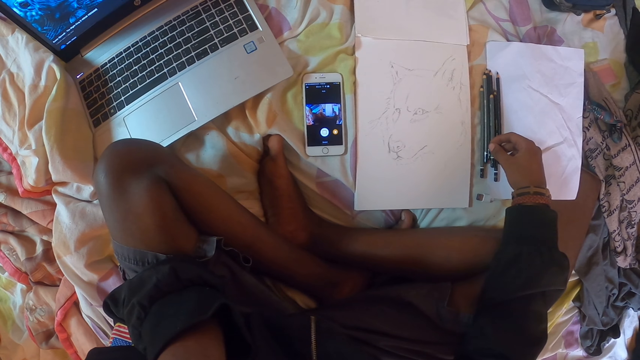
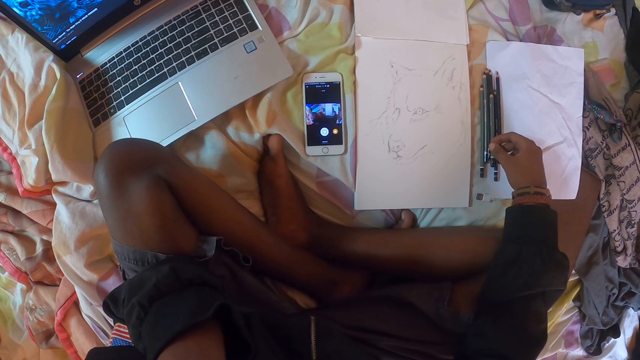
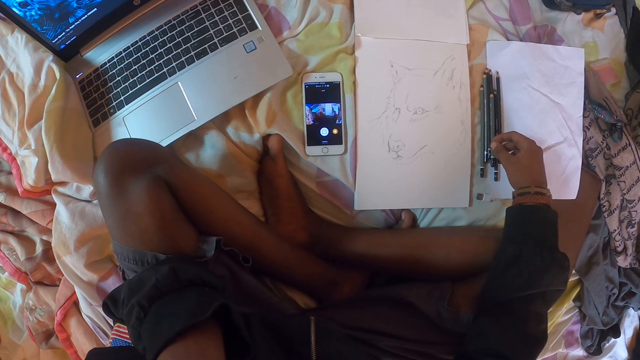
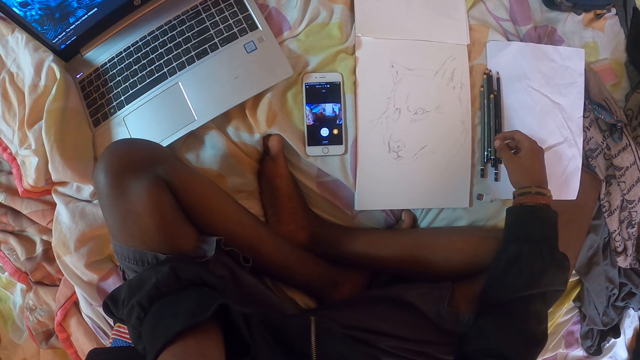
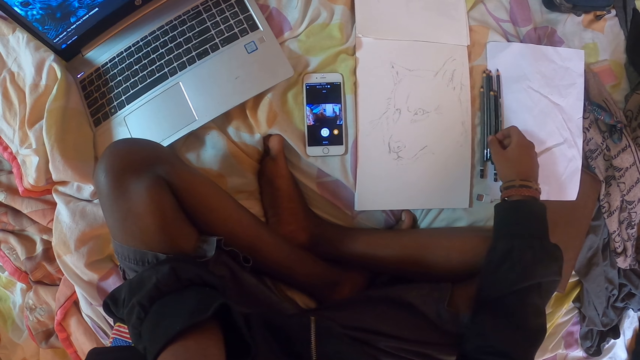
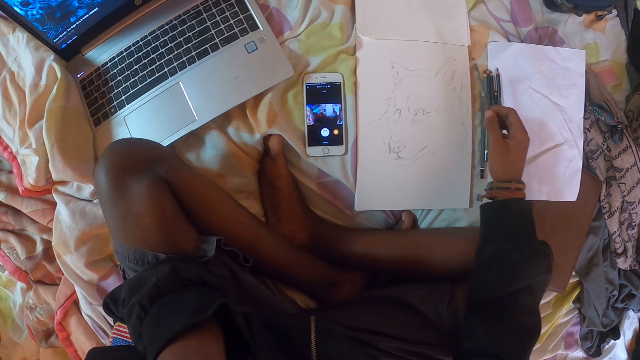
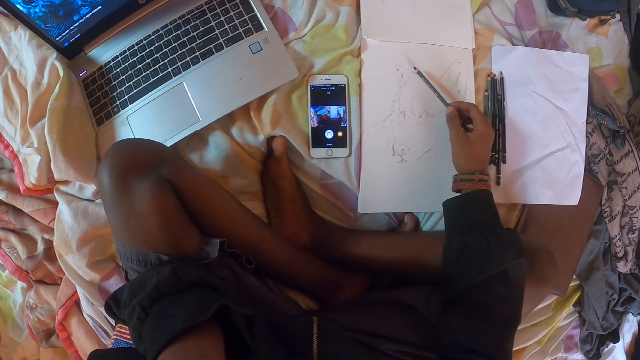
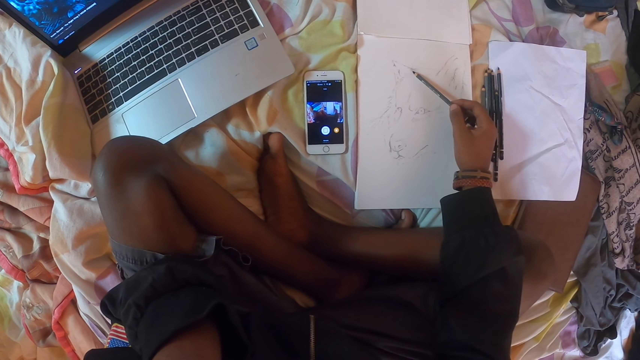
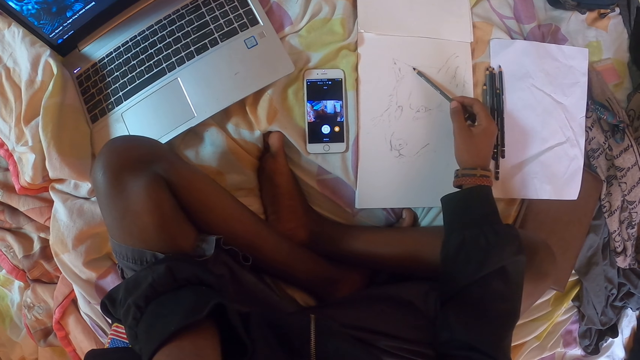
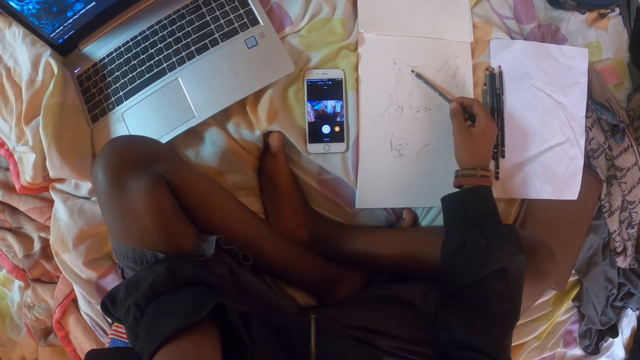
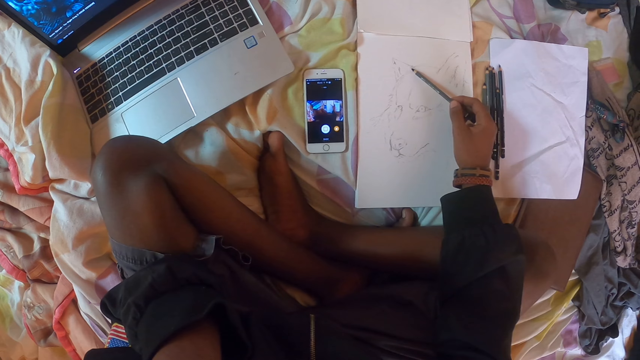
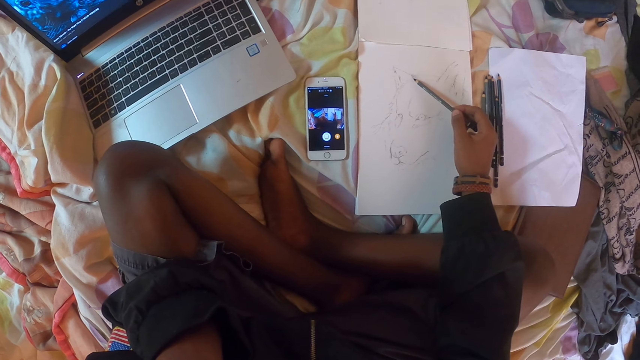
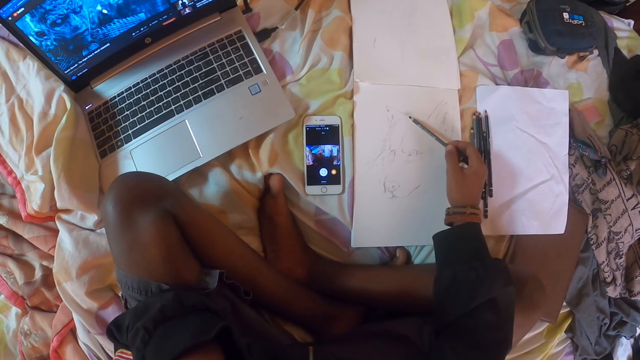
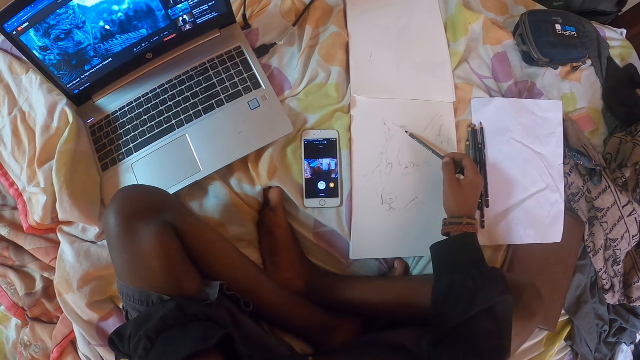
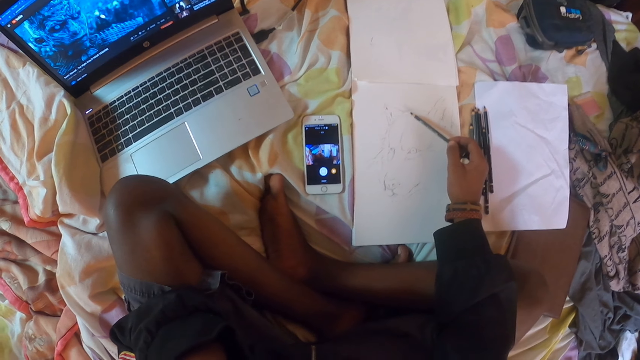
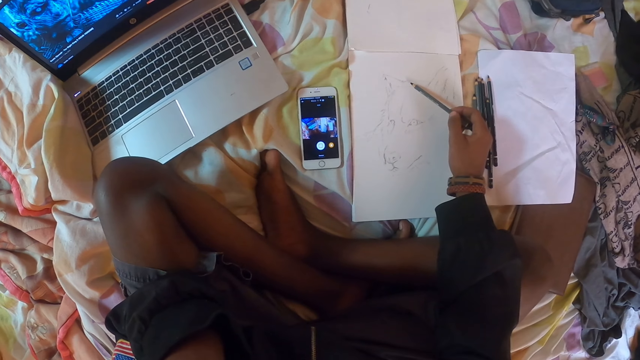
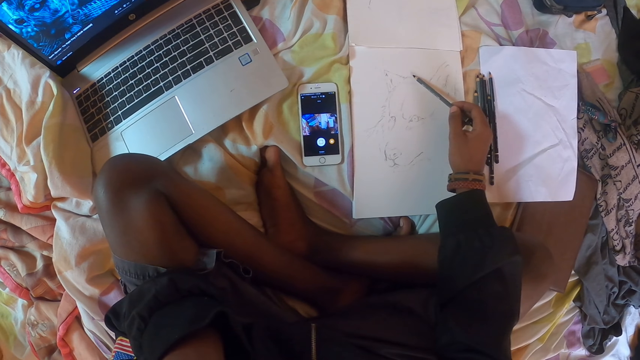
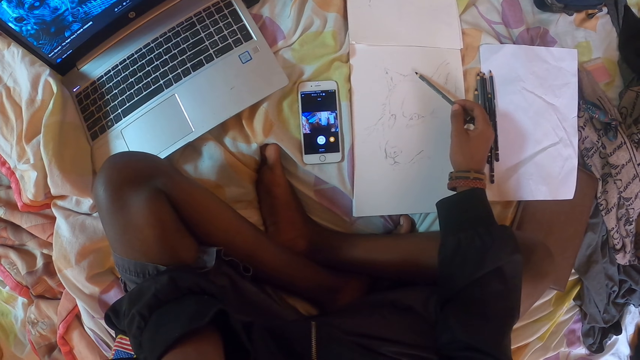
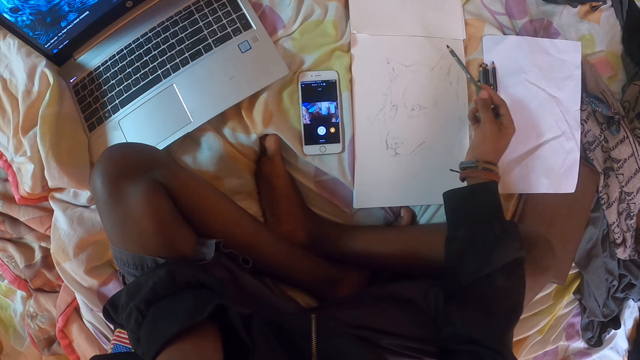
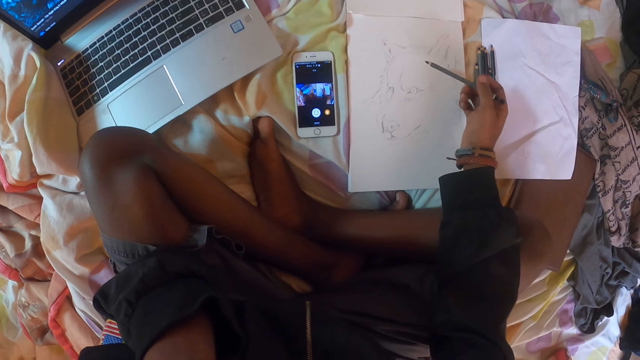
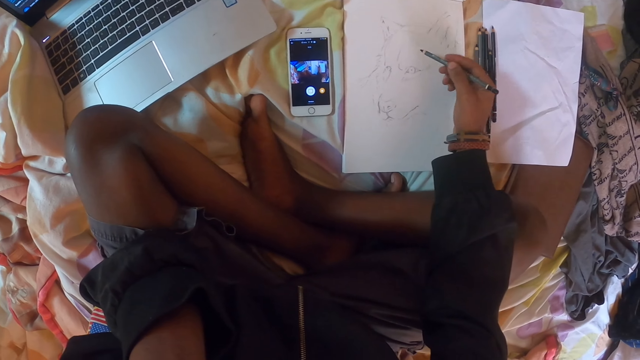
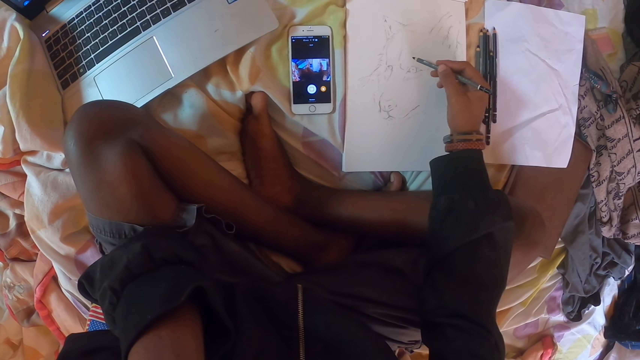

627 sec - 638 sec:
The camera wearer picks up a pencil from the paper with the right hand. They draw on a drawing book with the pencil.

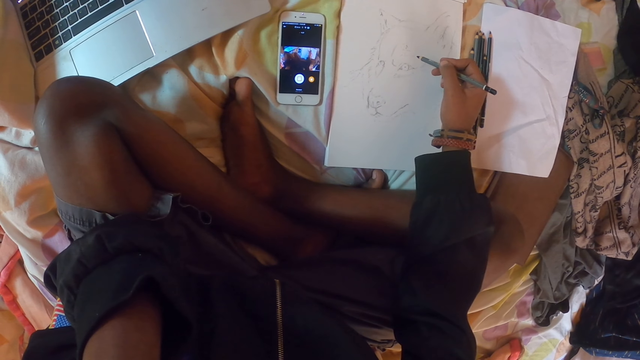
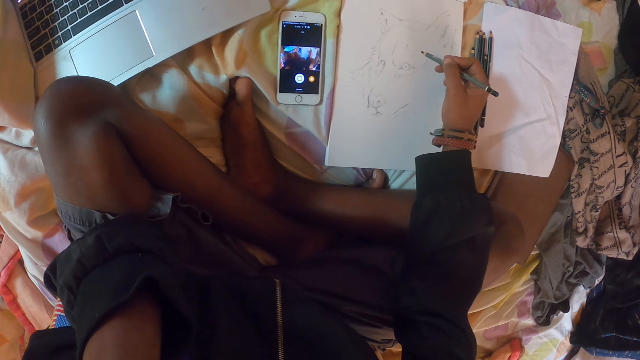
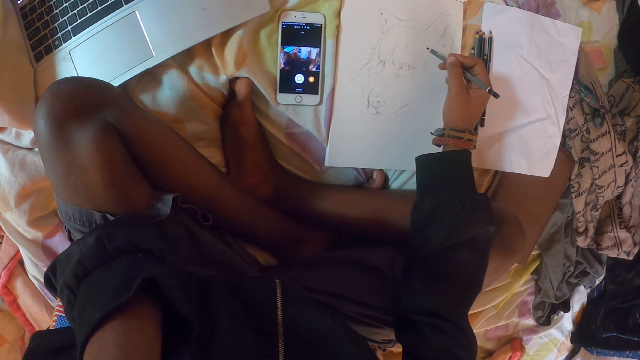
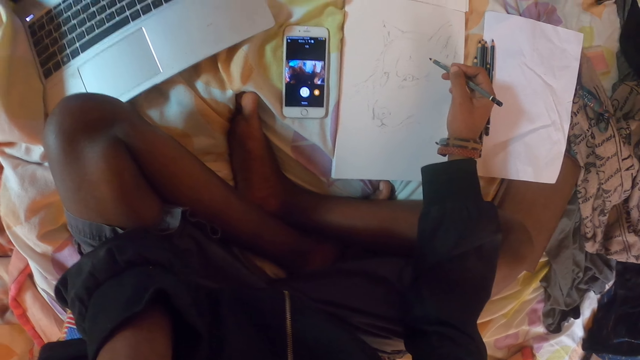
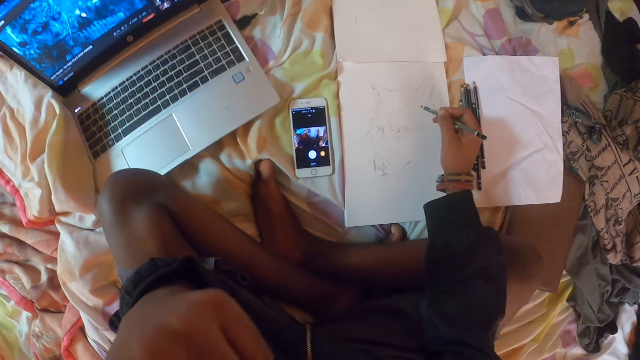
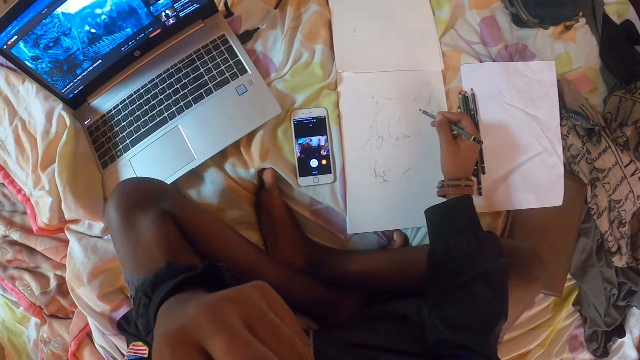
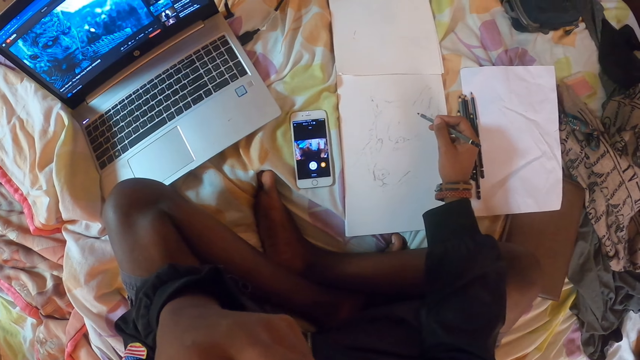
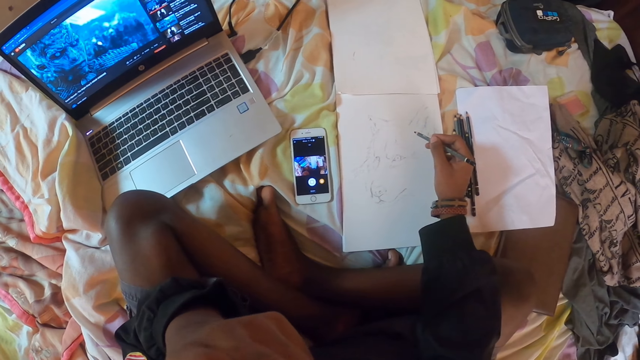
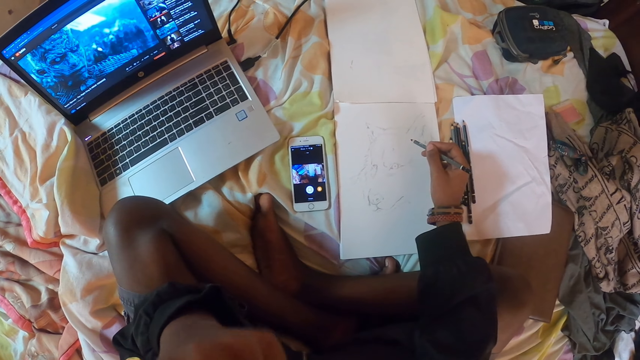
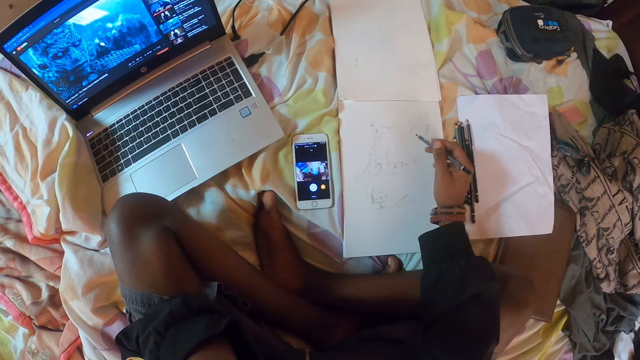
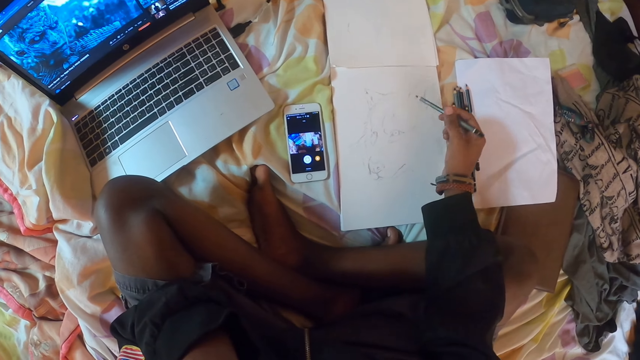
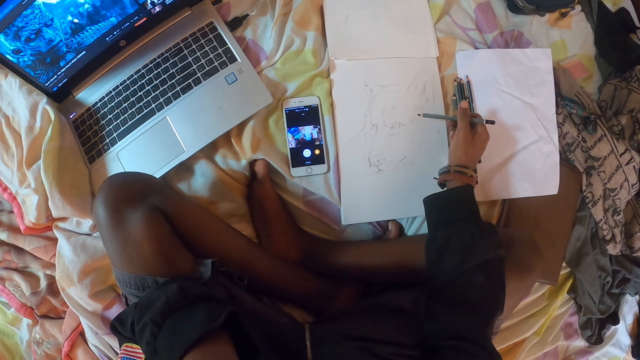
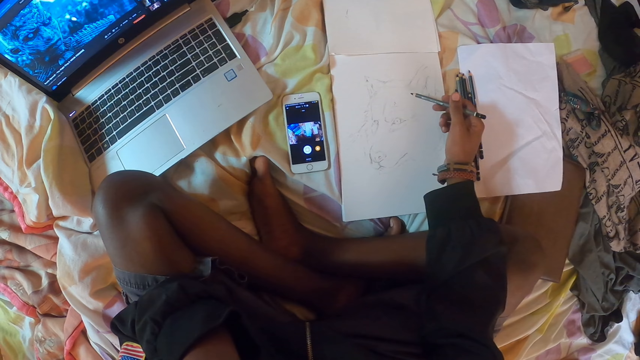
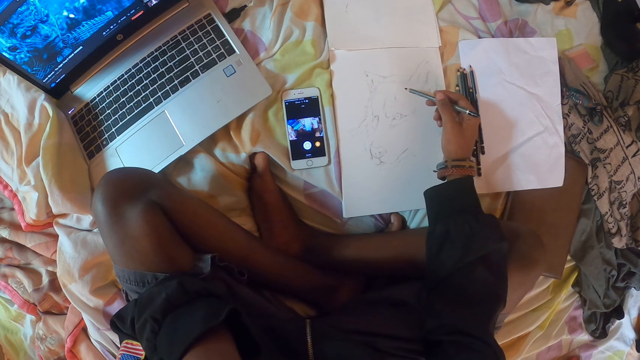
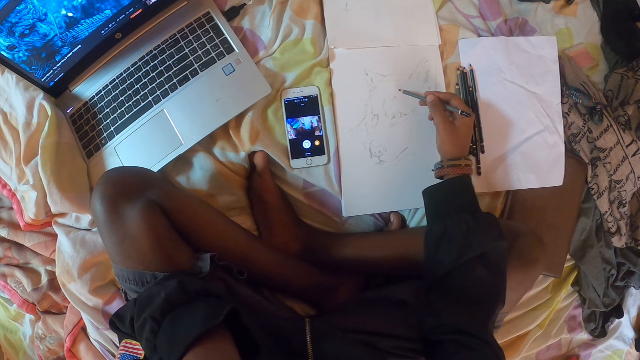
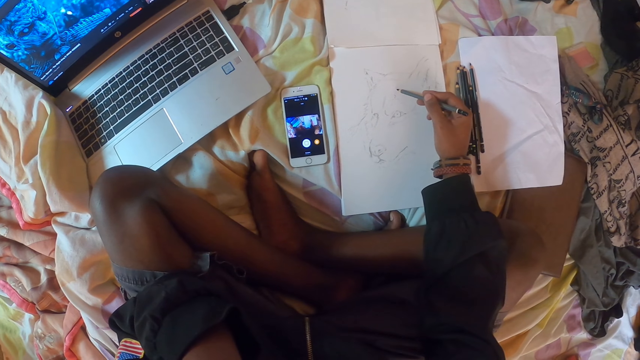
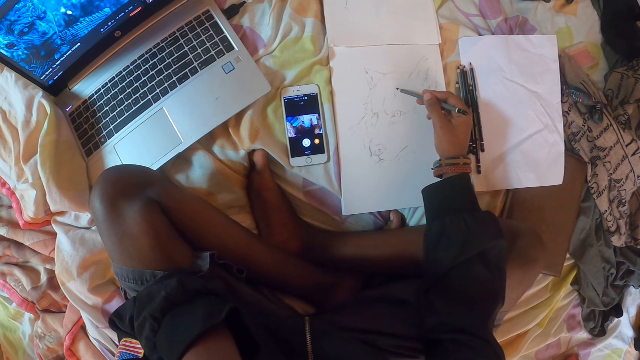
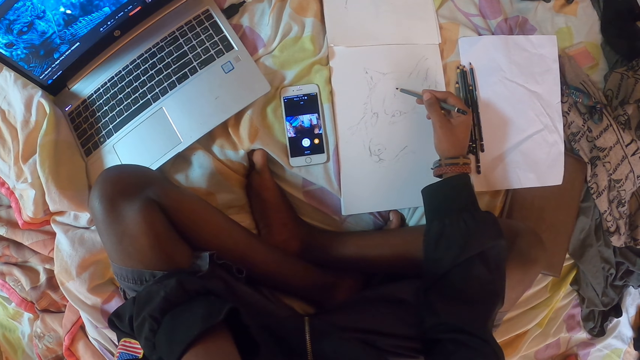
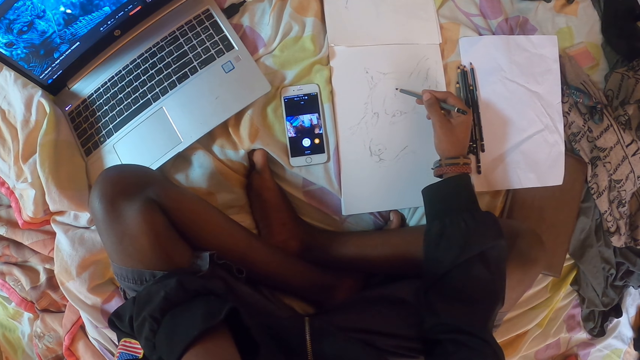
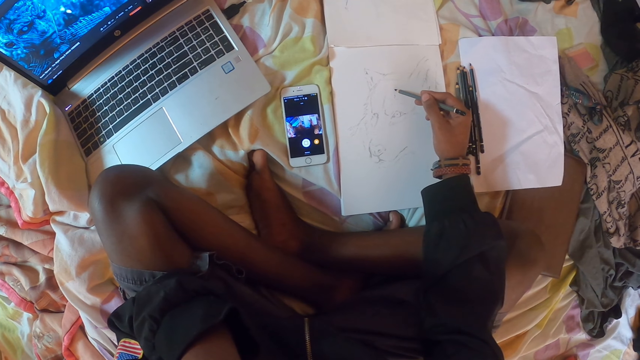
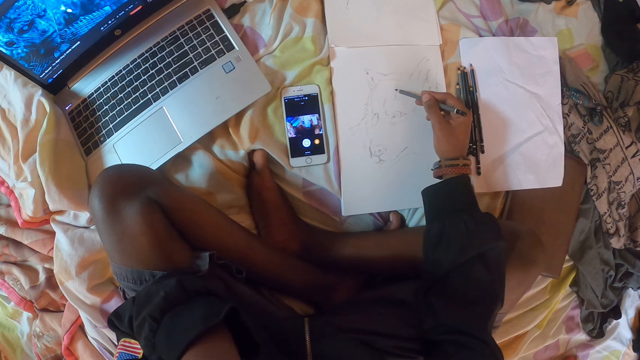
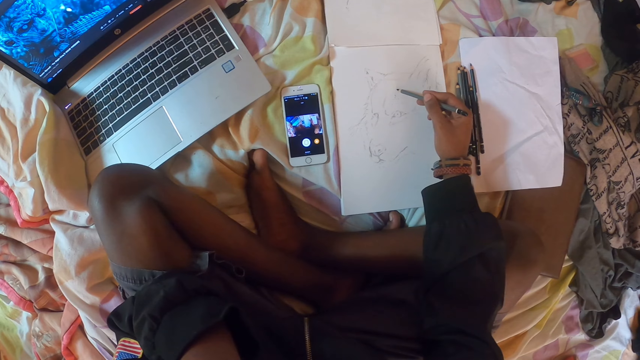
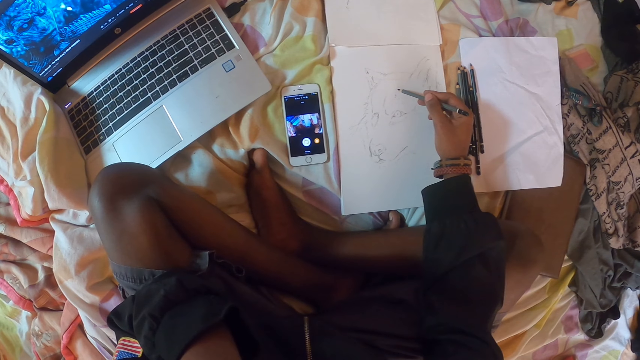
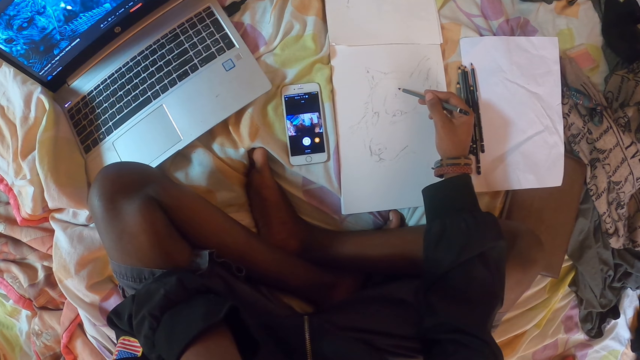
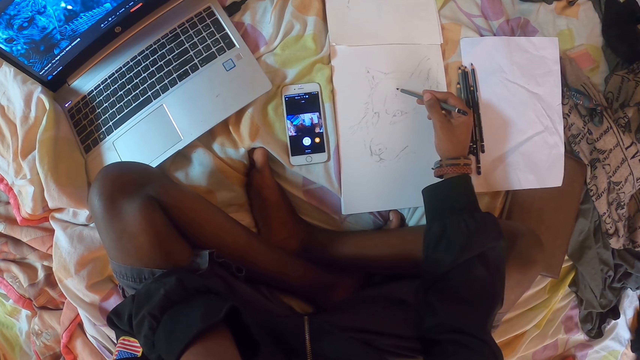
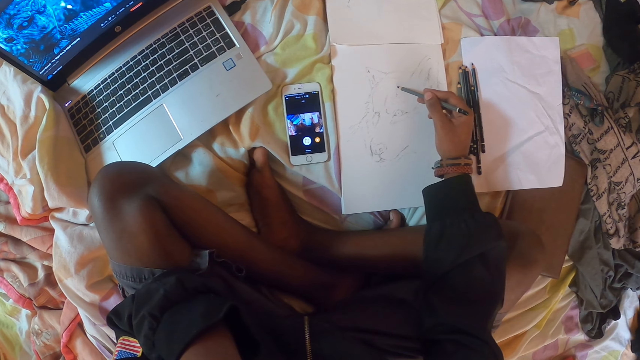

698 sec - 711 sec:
The camera wearer touches the face with the left hand.
